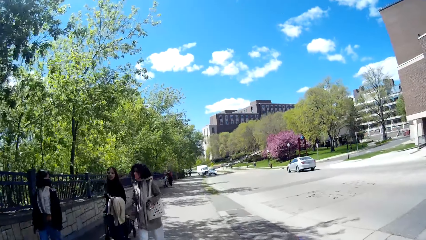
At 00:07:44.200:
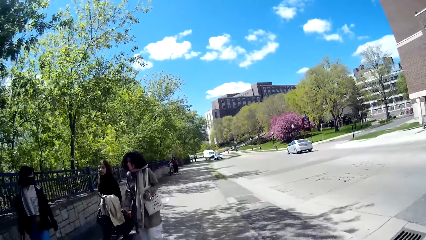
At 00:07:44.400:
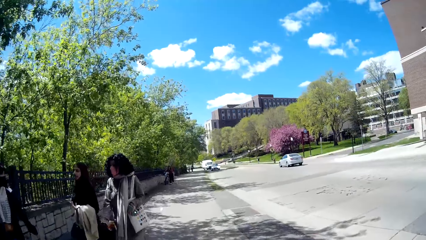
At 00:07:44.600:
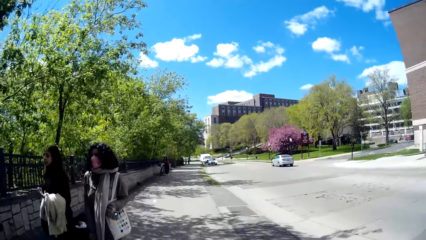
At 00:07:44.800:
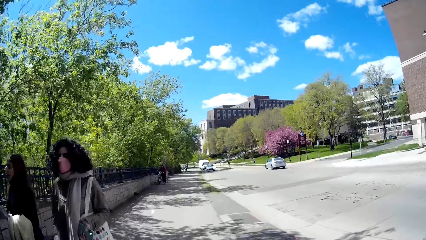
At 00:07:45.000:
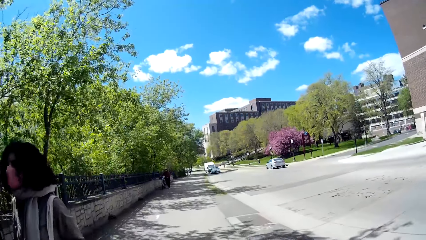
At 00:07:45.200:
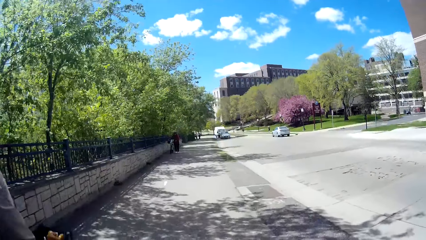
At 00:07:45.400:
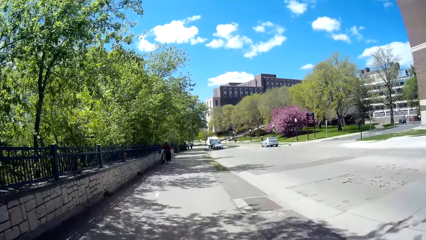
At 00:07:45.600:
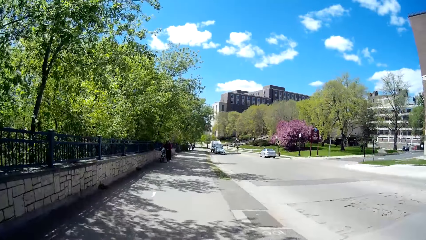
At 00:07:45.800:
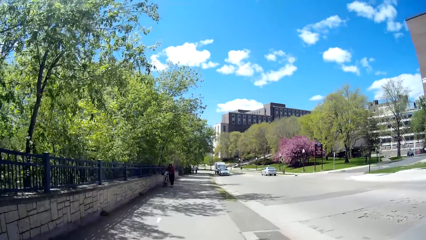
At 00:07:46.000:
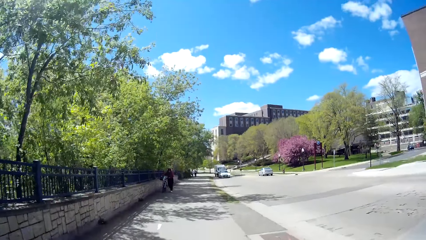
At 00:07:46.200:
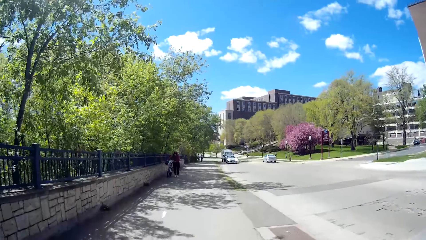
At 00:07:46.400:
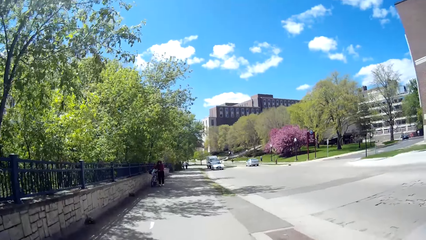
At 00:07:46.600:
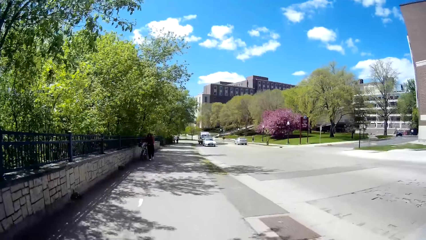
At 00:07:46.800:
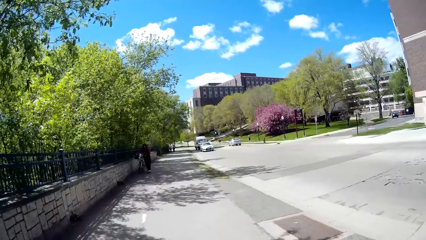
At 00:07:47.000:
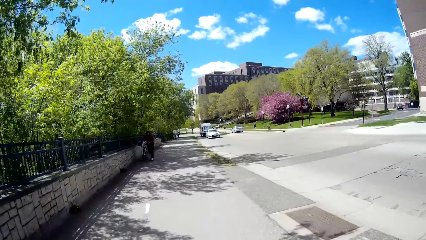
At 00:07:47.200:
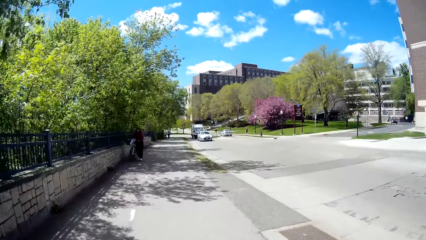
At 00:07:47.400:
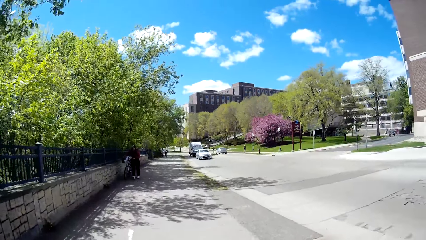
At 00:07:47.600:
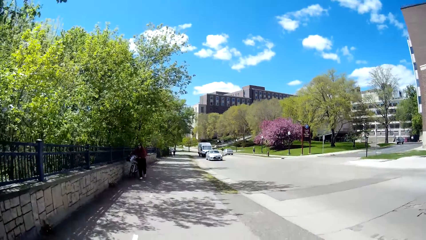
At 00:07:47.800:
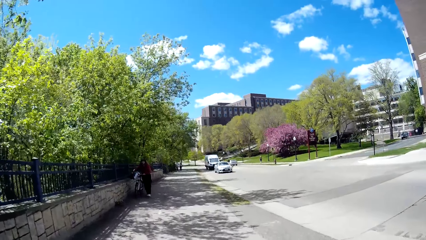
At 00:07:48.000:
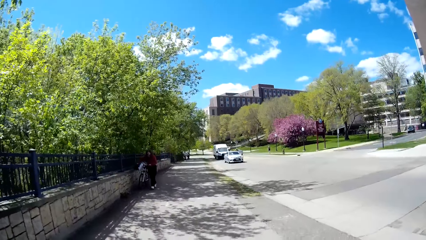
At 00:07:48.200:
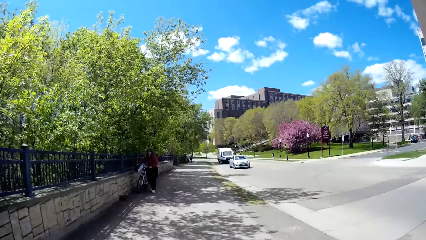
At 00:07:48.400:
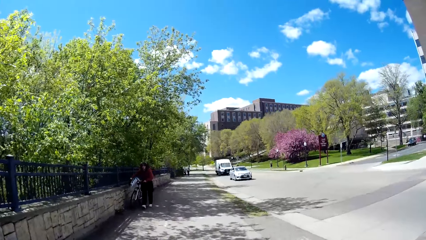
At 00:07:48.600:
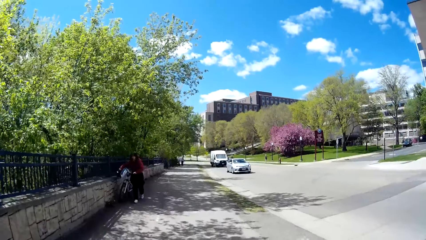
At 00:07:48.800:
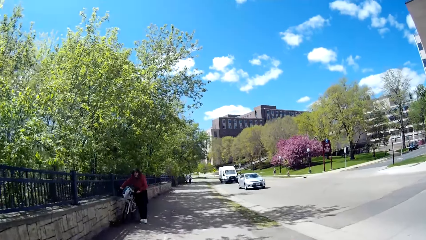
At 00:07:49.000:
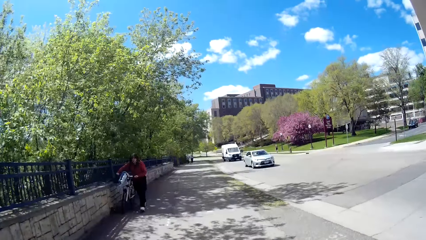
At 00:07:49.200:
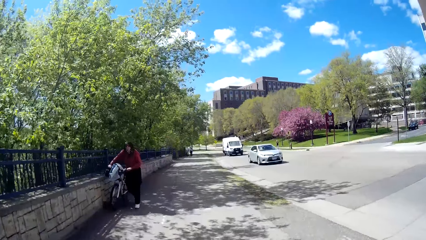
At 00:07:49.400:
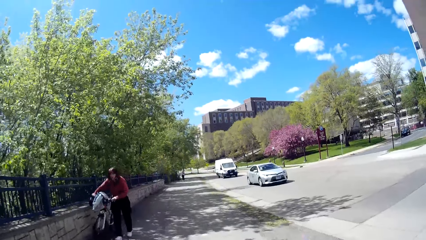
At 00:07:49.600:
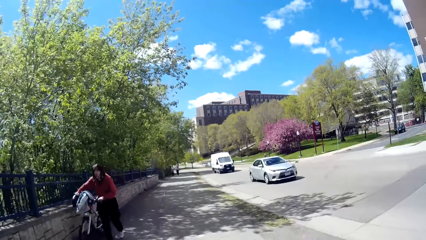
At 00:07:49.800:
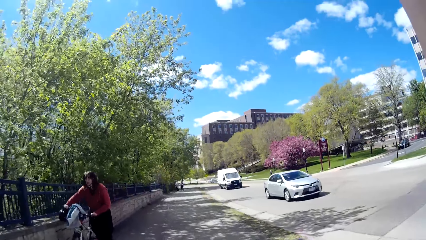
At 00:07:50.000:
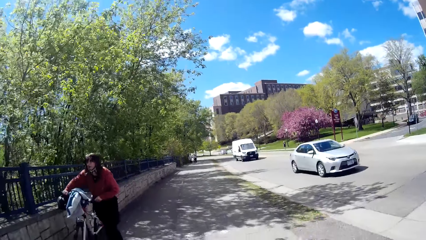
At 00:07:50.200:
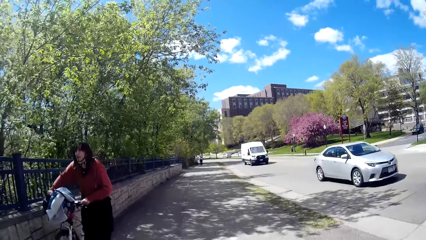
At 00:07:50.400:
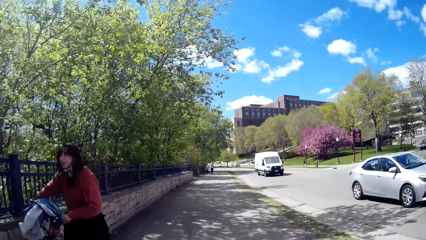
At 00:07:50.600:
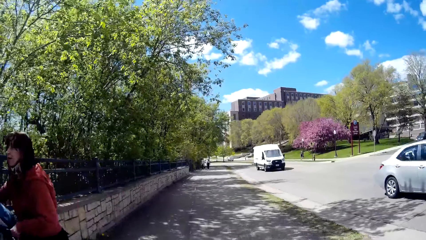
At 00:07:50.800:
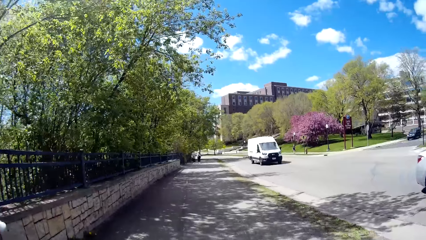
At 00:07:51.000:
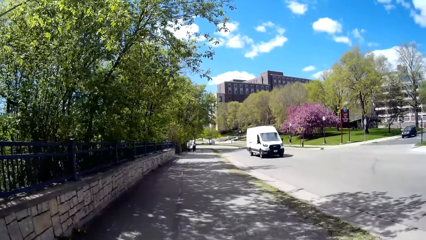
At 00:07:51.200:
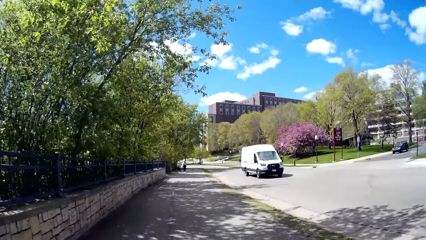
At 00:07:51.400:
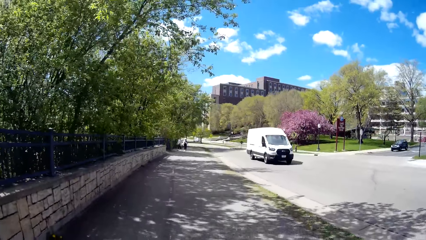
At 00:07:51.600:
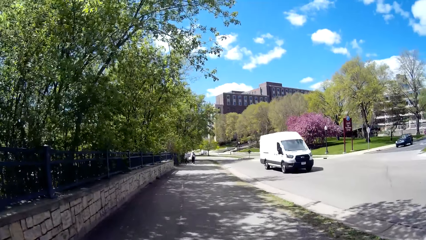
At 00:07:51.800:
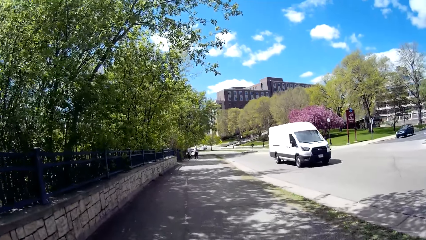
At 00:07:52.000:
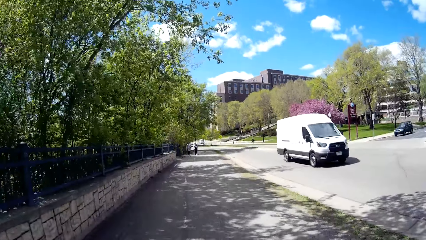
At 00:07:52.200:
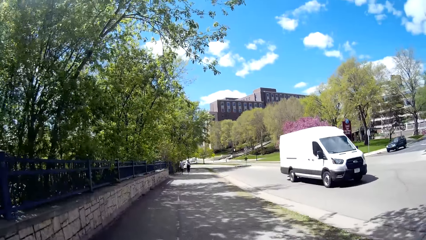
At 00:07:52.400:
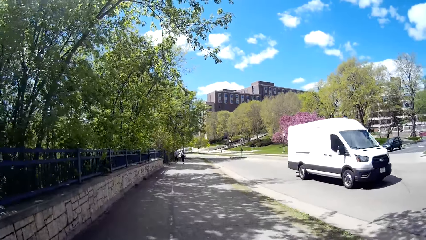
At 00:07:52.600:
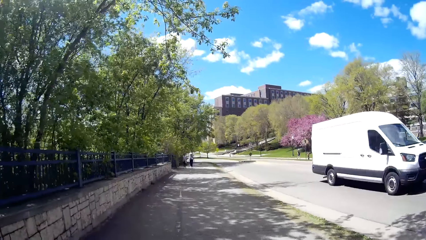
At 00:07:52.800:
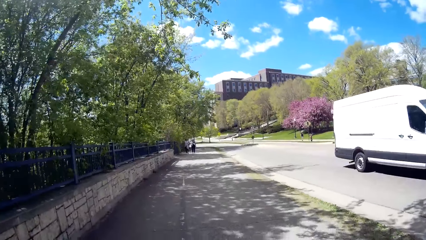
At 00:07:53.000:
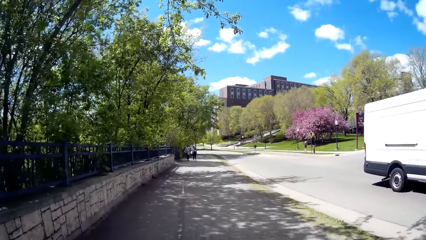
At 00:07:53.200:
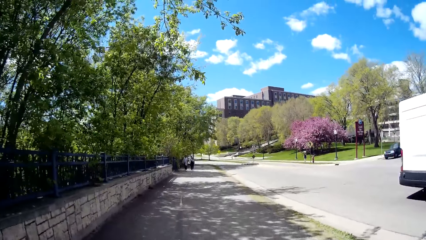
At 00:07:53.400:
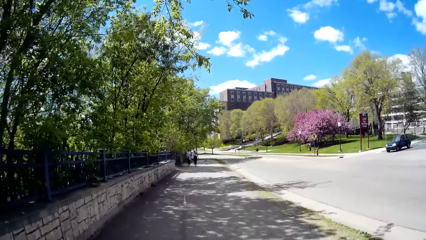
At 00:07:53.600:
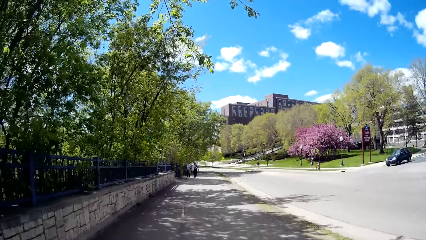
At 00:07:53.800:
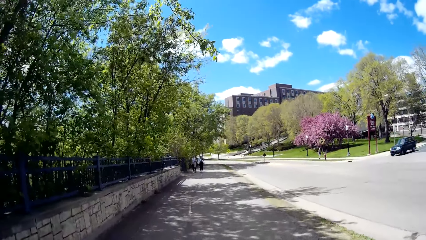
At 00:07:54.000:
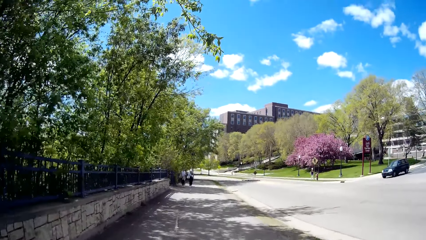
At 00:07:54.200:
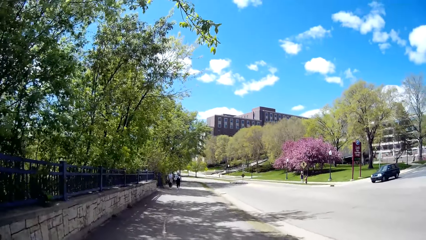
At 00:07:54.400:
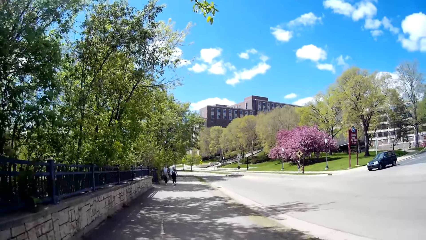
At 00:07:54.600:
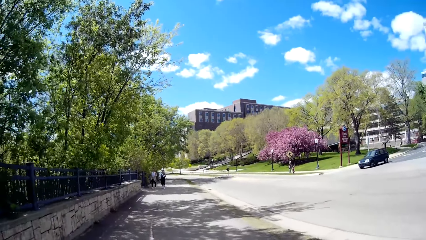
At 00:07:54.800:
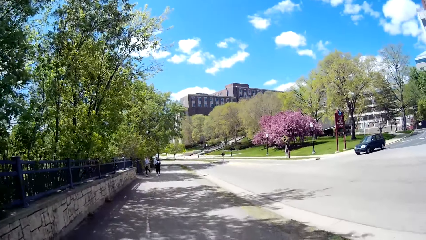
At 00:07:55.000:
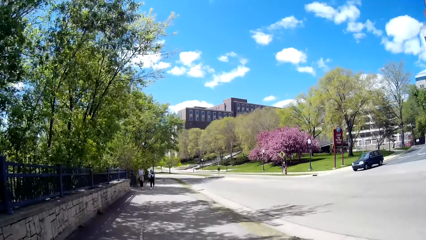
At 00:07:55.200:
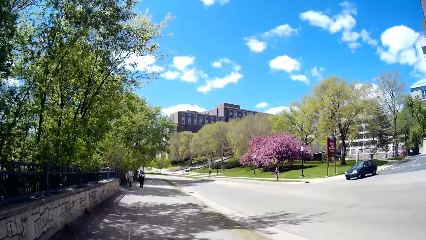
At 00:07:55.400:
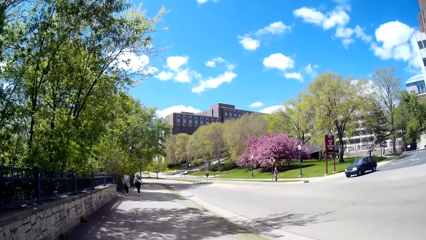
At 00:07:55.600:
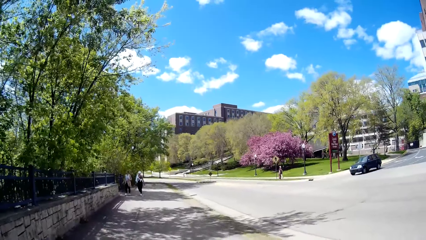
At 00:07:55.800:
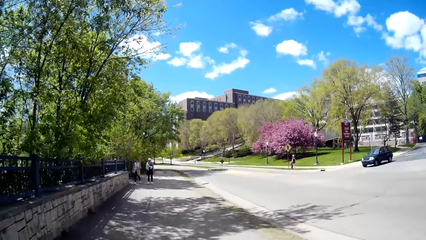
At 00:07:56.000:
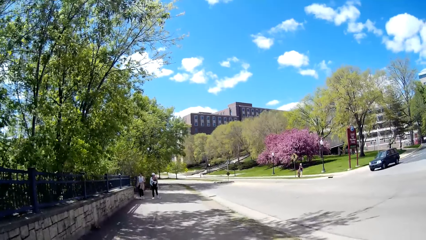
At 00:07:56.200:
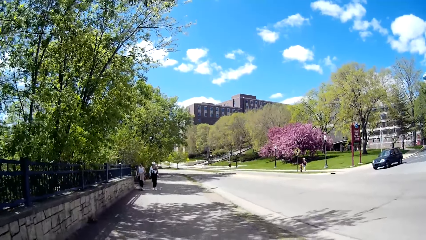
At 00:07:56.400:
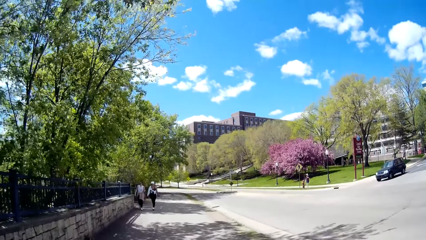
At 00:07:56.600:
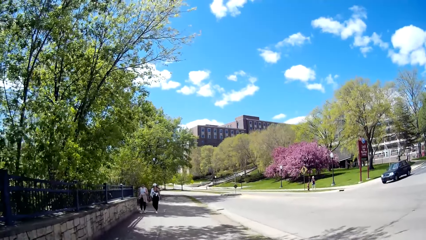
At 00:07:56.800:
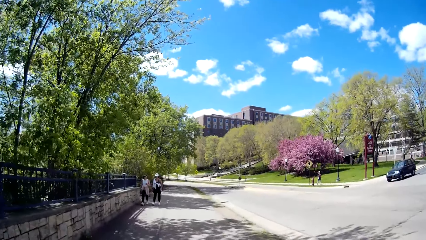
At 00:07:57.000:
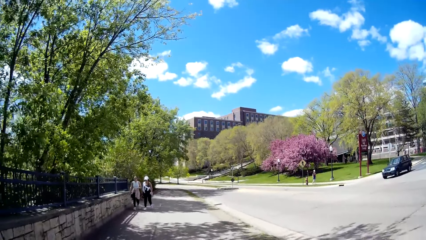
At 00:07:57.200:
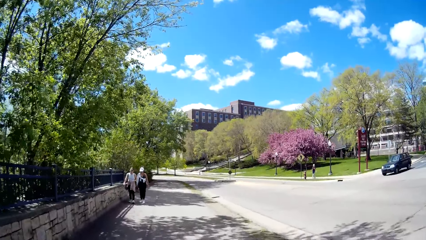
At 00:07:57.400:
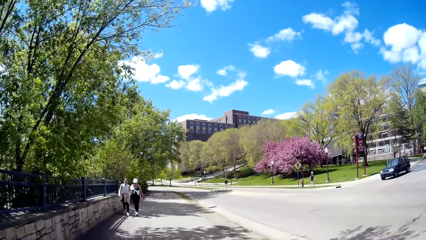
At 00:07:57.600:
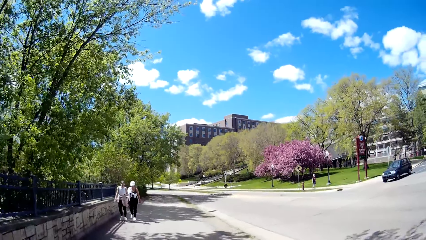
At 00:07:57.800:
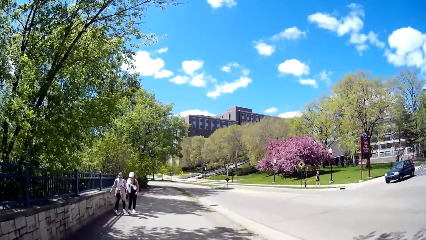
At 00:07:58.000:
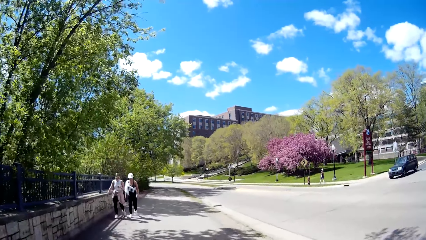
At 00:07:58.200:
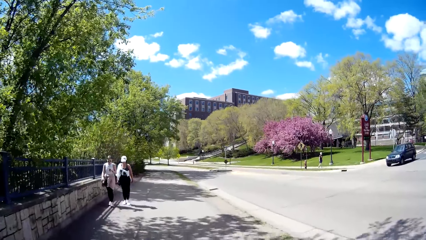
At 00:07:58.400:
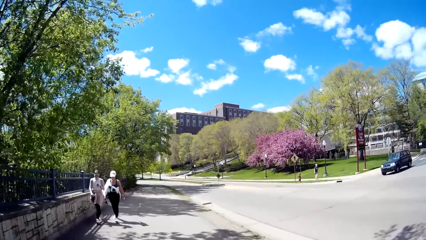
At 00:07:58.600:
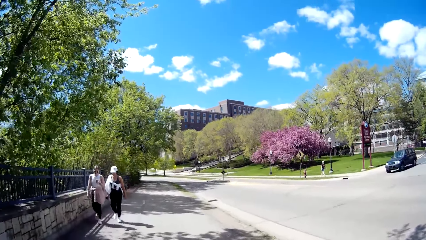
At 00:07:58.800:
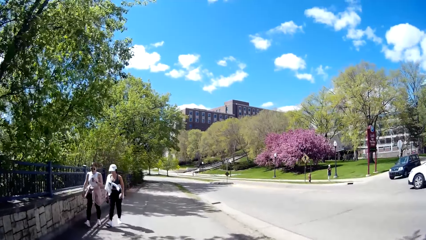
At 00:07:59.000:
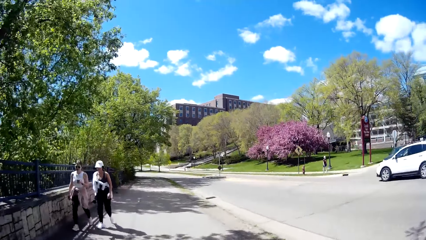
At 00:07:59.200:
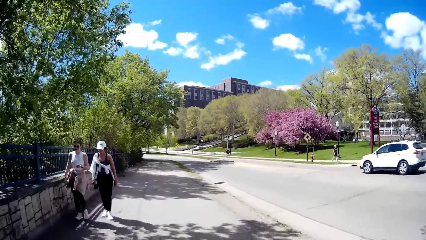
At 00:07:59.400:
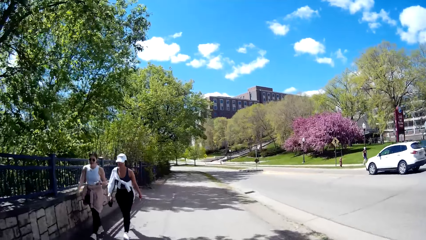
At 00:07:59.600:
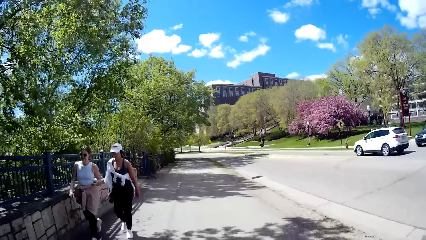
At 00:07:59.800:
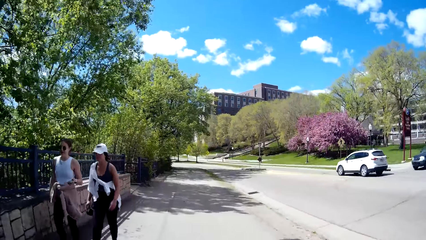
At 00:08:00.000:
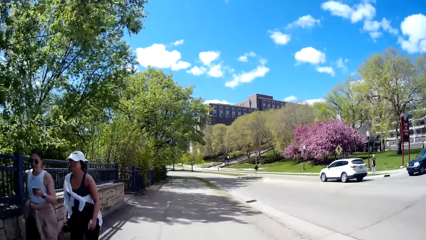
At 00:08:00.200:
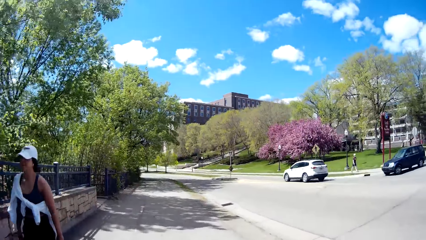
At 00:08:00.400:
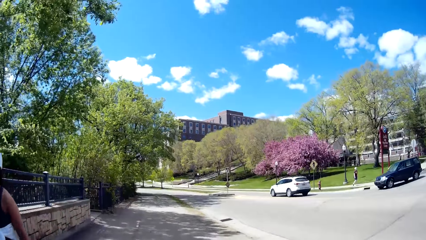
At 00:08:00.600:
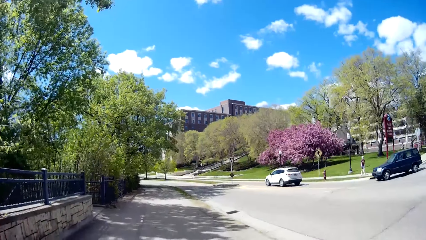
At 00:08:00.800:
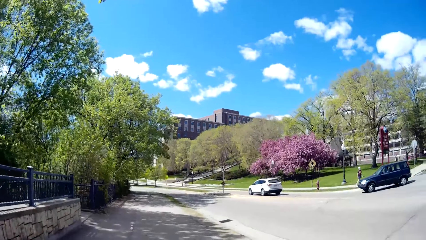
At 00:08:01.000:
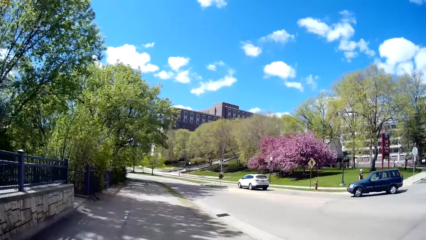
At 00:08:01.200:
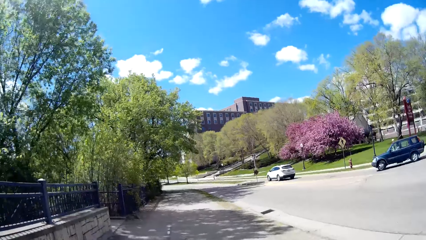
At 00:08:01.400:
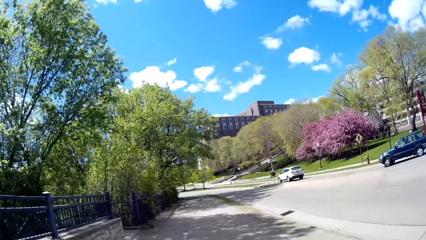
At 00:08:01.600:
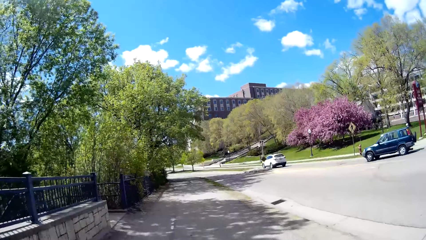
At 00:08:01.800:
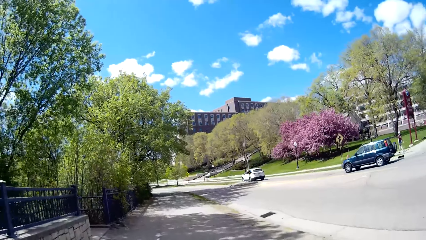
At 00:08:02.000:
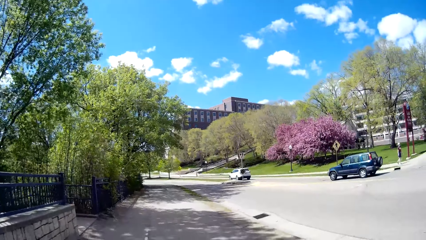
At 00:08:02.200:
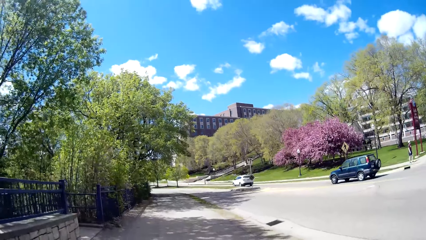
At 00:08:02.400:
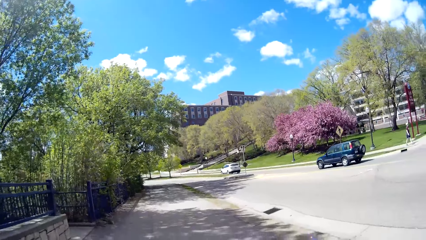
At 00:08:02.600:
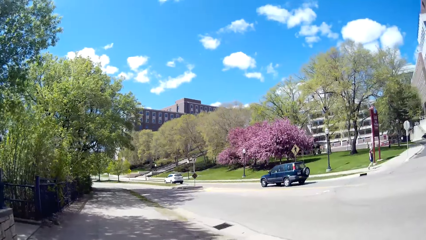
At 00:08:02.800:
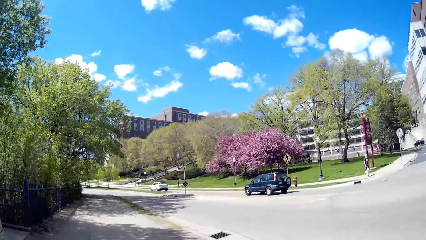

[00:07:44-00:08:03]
The camera wearer walks past a woman, another woman and a third woman. Another woman pushes a bicycle handlebar with both hands. A car drives past the camera wearer. The camera wearer walks past that woman. Another woman holds a phone in her left hand. The camera wearer walks past the woman with the phone and another woman.
